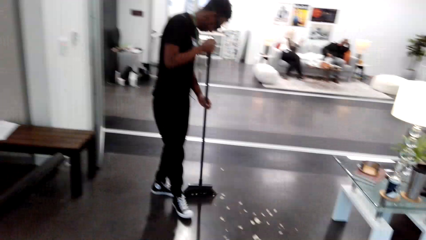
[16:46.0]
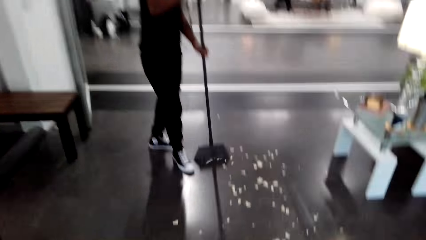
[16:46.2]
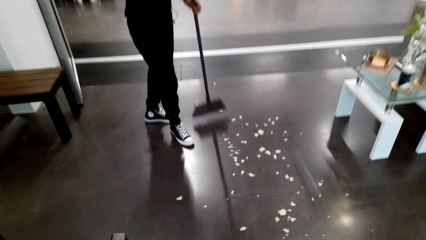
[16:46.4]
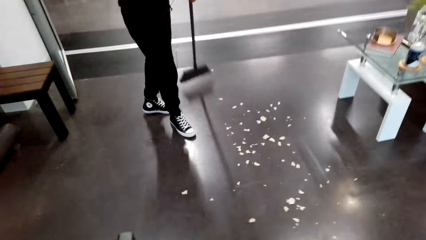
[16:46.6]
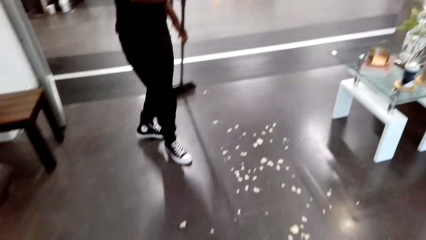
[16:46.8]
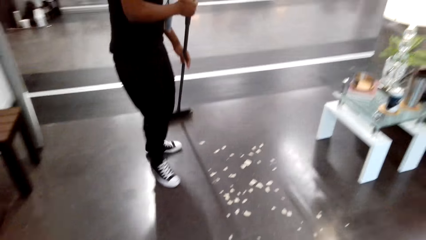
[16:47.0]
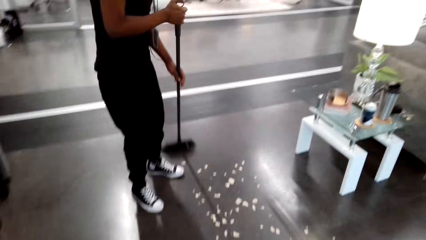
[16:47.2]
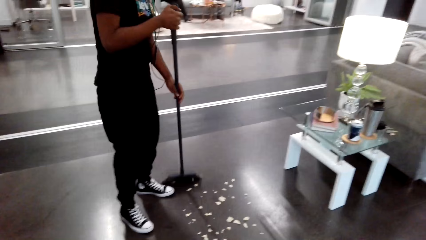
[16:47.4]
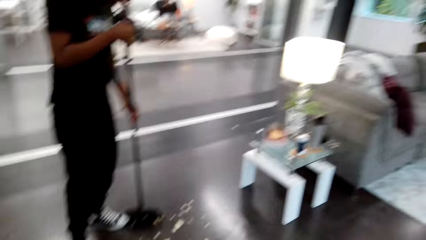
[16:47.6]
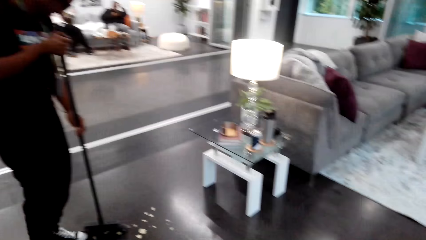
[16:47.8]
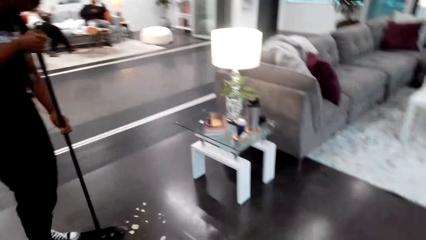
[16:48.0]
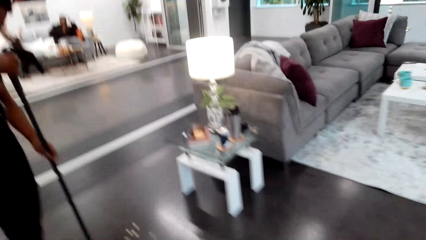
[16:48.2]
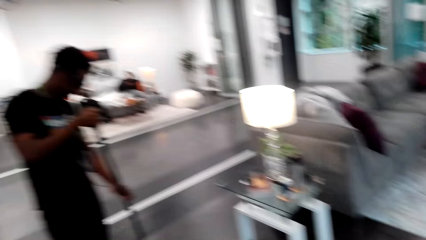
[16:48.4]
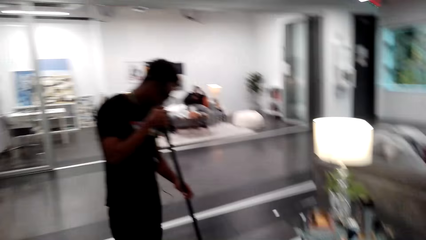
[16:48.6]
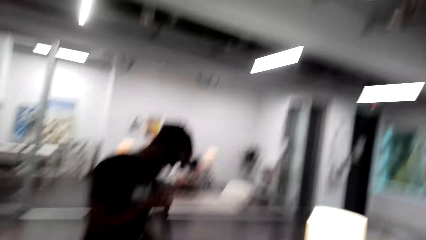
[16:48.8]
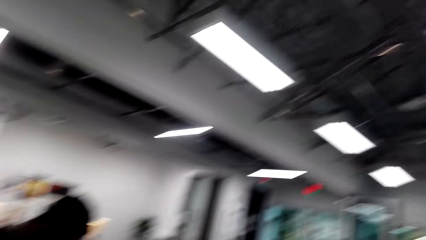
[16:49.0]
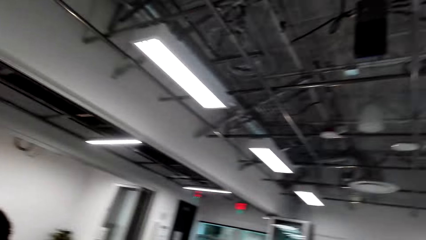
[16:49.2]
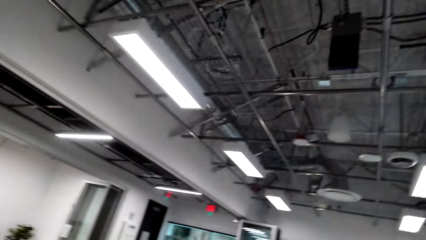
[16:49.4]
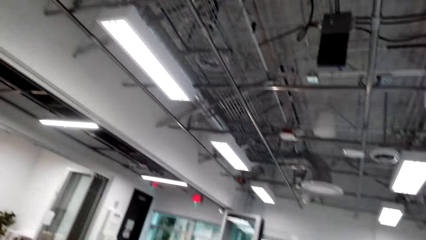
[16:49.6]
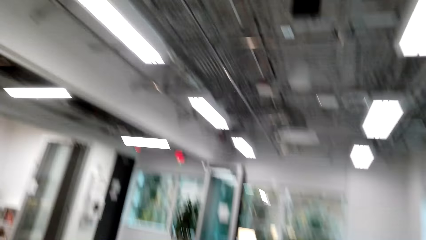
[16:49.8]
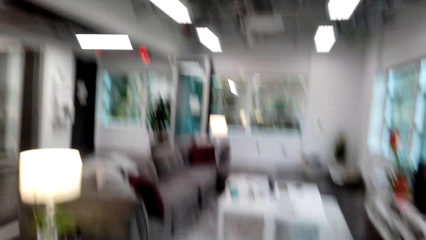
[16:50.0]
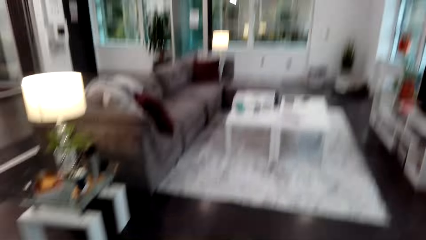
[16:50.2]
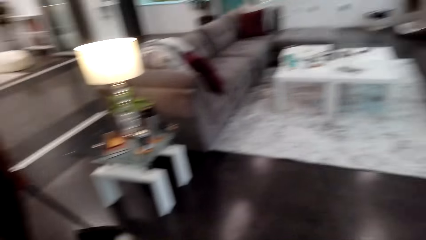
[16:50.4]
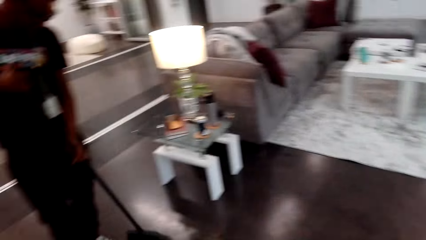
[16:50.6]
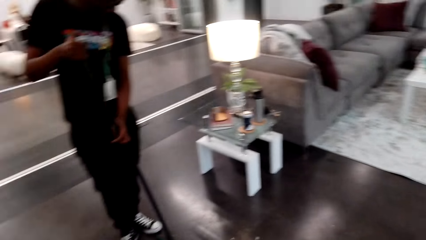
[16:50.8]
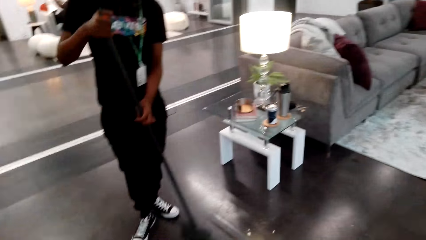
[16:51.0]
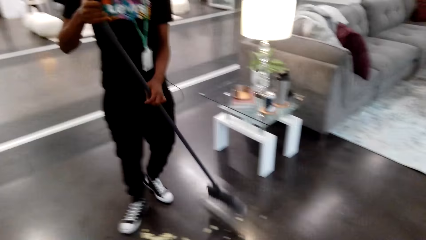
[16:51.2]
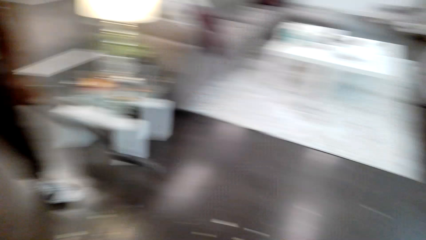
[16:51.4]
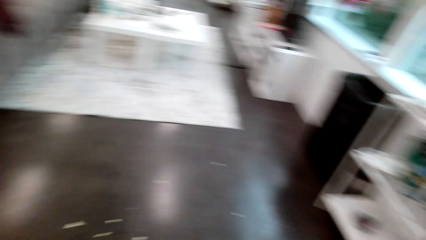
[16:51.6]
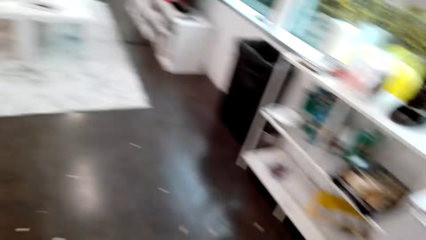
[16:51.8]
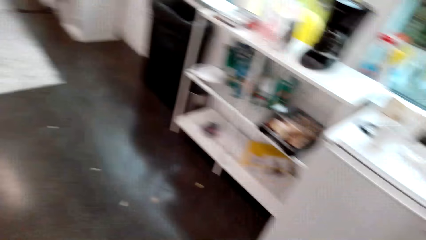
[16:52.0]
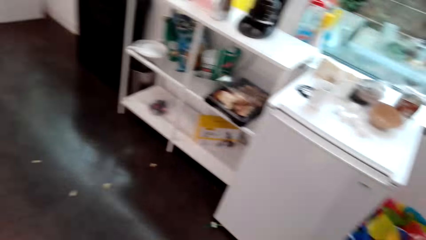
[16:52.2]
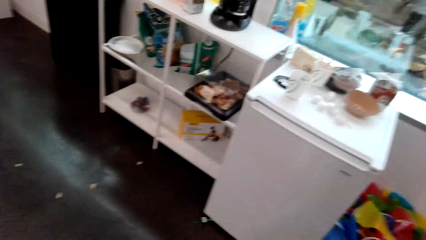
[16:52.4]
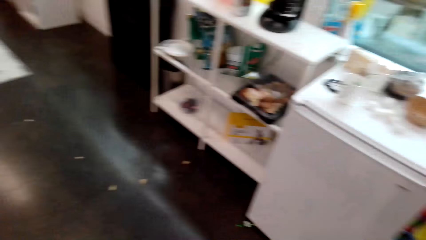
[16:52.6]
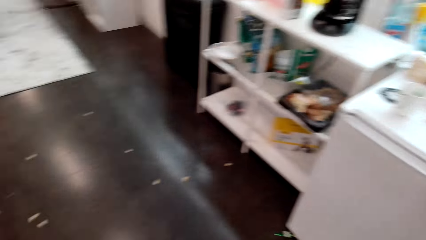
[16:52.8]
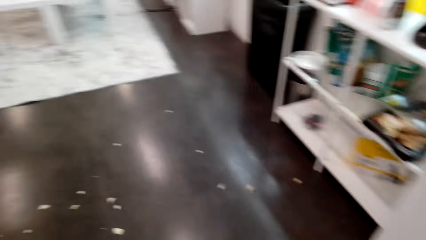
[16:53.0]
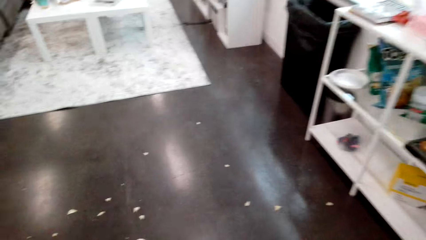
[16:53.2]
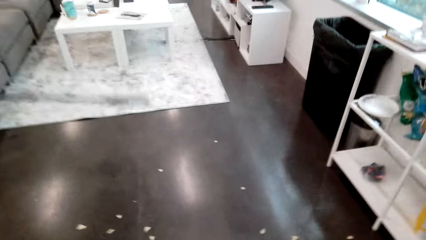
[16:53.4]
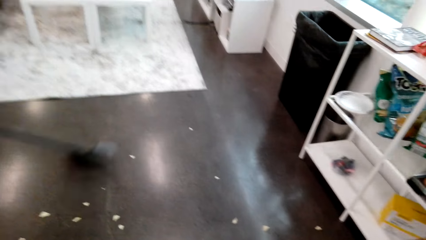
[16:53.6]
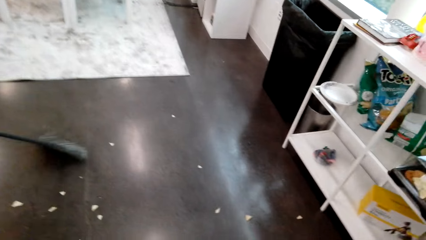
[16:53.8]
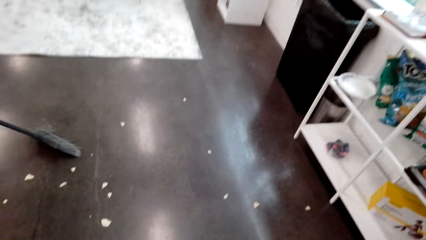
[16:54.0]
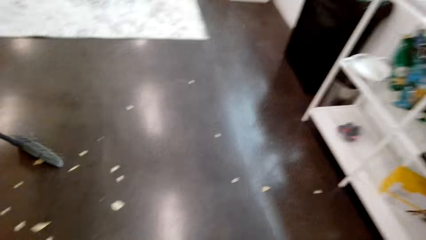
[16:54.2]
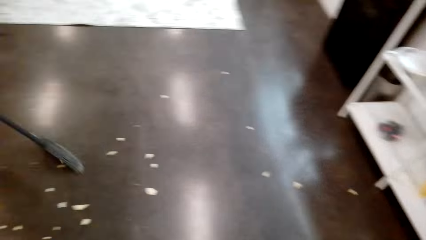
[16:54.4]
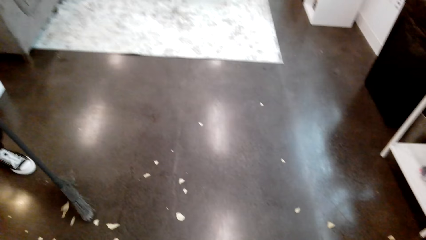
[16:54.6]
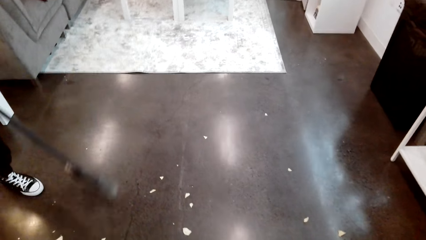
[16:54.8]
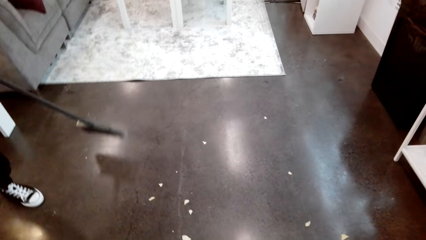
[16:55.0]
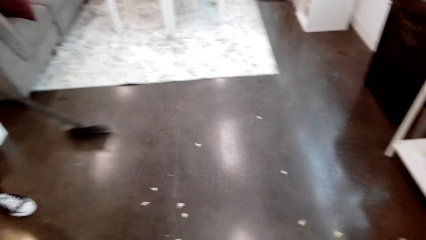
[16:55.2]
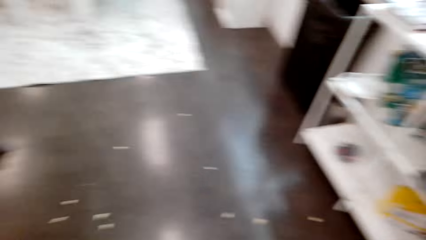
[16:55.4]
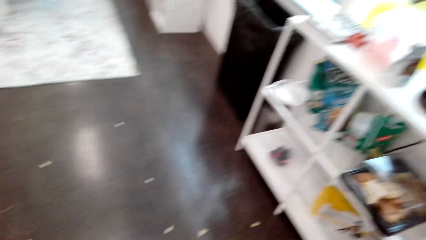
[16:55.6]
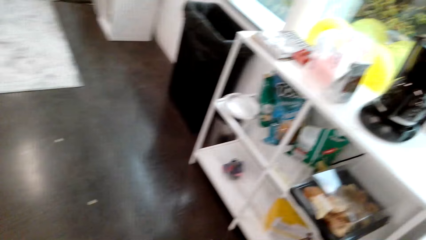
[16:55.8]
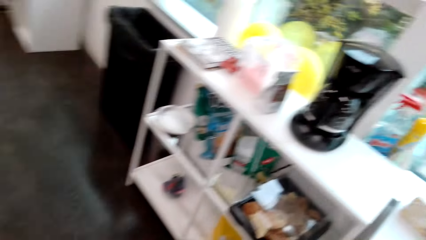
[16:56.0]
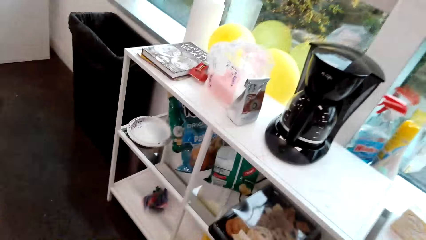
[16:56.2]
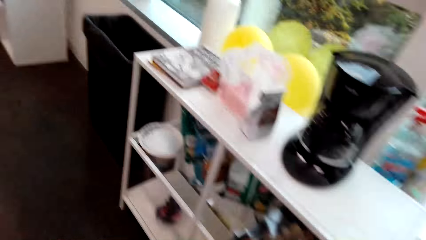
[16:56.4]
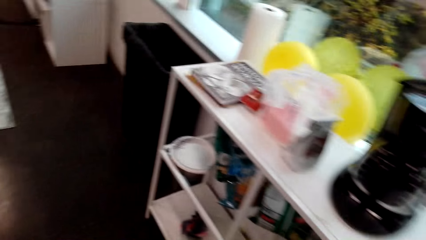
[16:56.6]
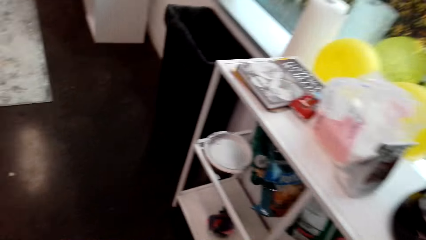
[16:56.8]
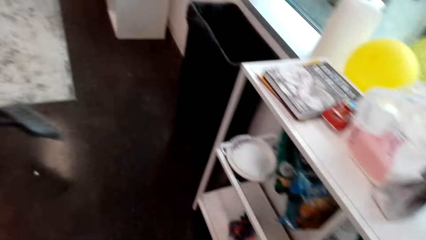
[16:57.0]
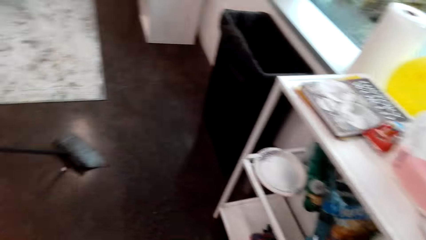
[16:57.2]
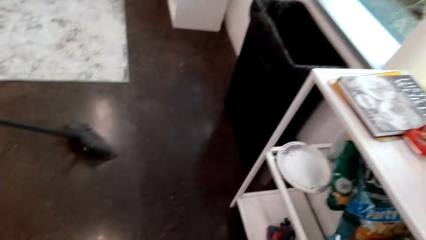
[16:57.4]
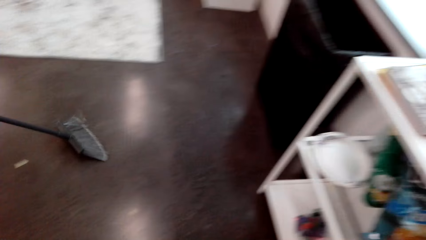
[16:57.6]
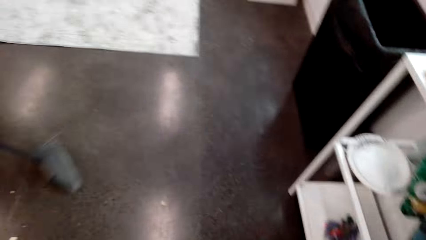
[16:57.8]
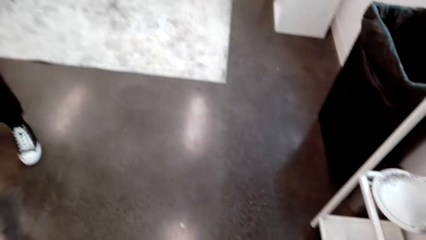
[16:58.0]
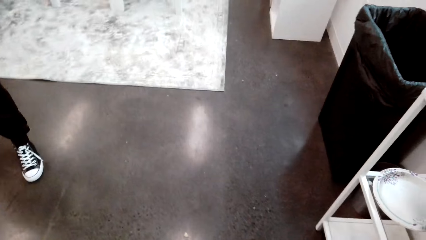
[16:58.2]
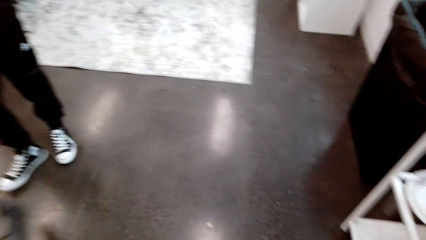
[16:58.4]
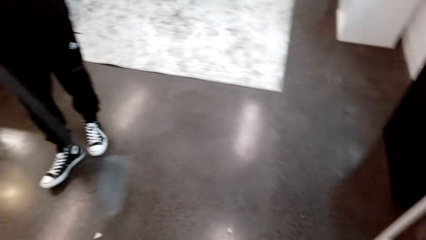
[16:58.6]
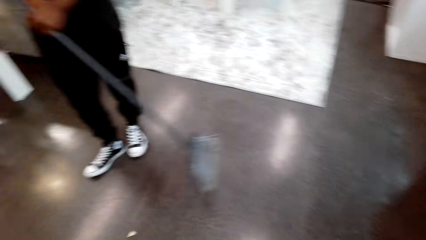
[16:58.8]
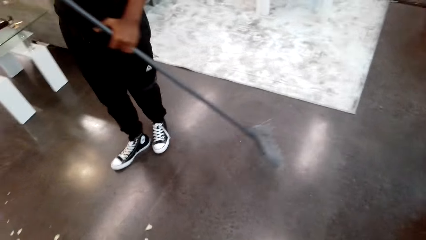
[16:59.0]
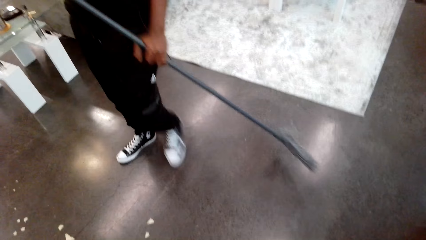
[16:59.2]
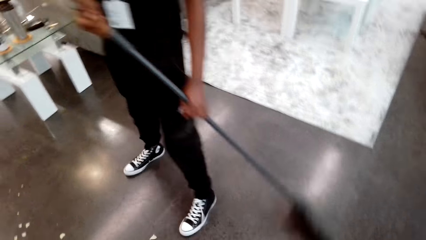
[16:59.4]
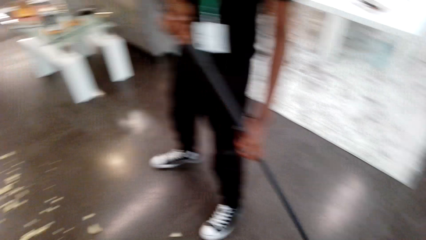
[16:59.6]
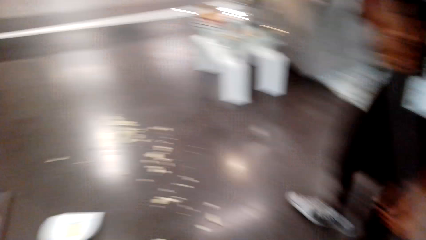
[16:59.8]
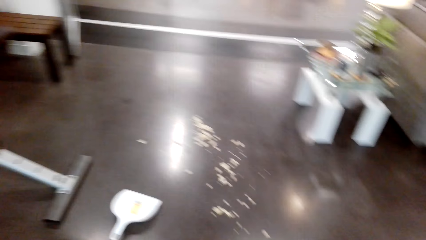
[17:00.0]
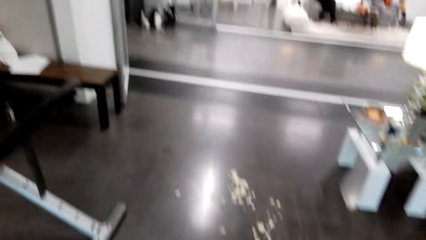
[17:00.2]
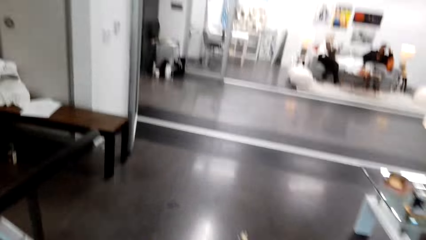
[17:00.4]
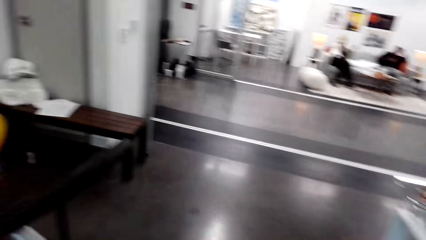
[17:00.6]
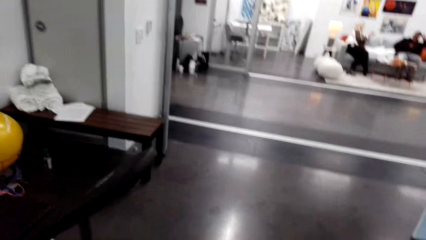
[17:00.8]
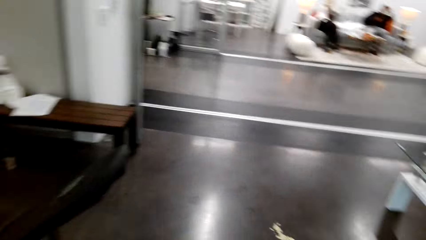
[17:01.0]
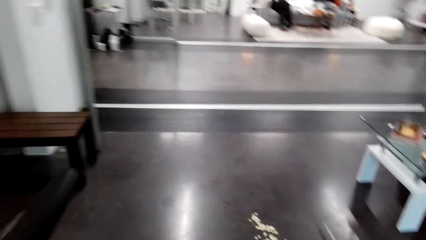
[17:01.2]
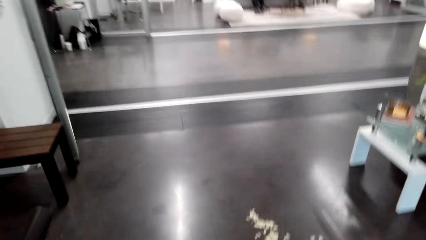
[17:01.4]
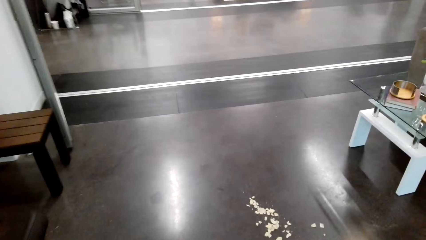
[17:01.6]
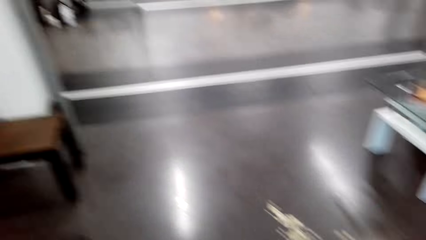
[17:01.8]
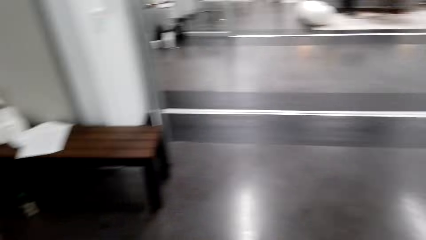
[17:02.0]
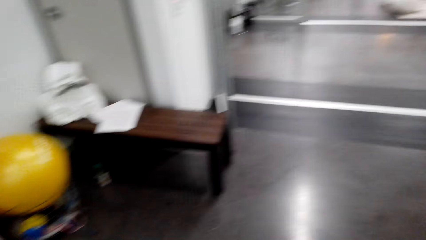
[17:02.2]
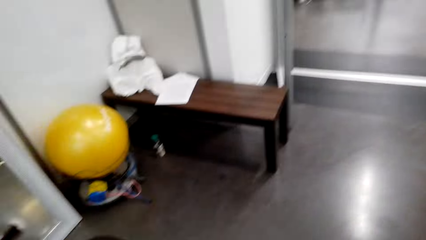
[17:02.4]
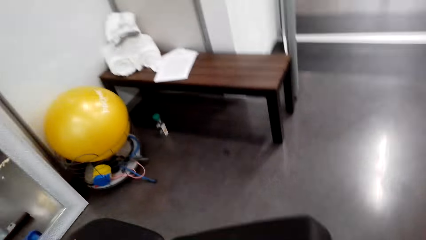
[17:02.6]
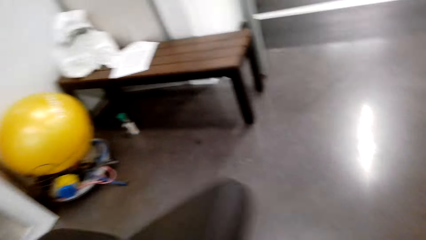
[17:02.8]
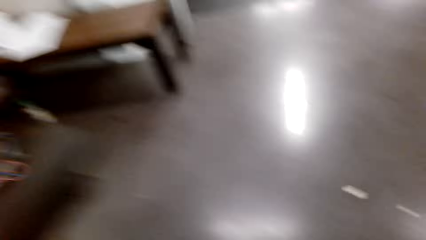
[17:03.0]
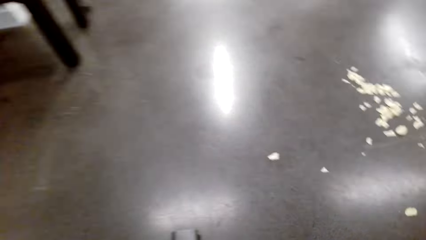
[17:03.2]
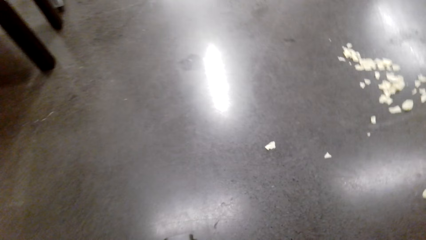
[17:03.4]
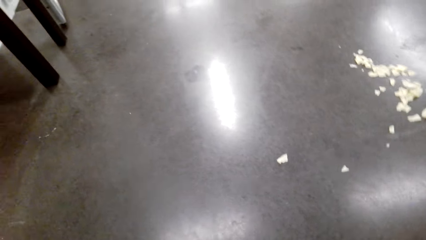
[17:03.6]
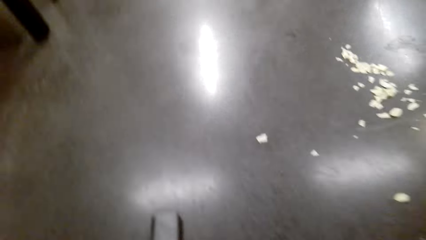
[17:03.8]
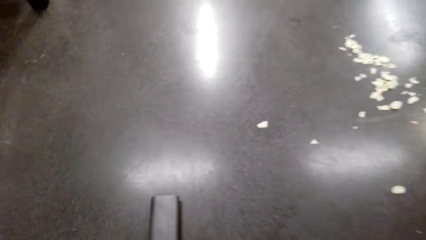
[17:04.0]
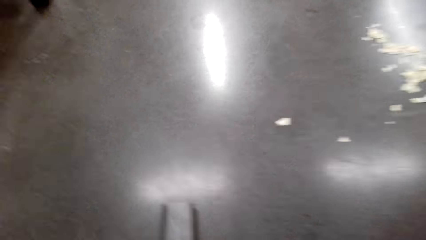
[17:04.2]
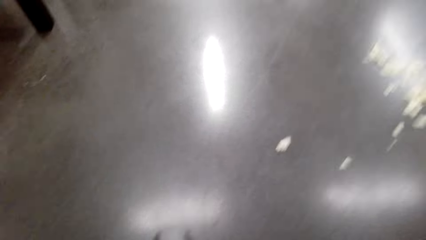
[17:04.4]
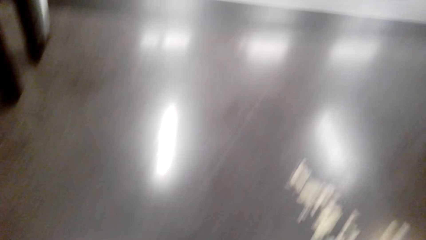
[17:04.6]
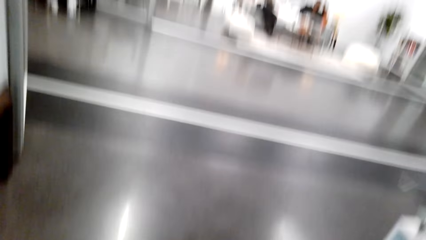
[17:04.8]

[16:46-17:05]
A man sweeps the room with the sweeping brush. The camera wearer looks around. The man sweeps the room. The camera wearer looks around.
